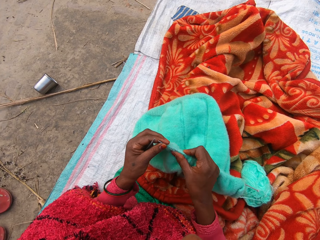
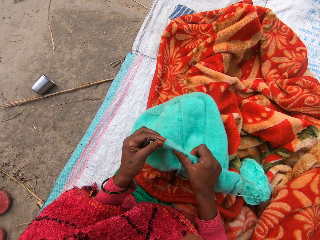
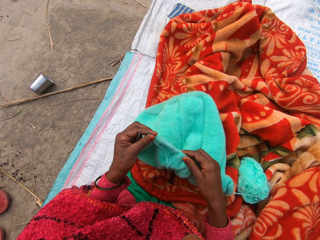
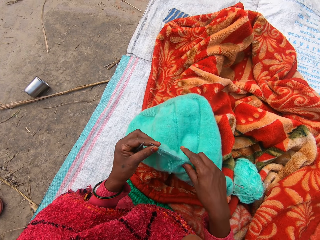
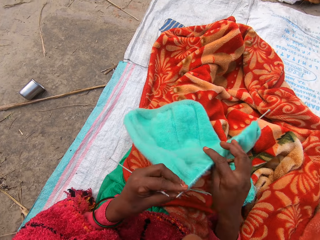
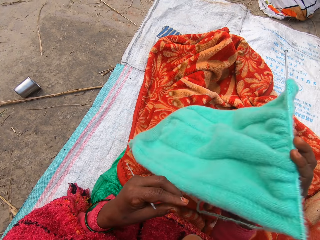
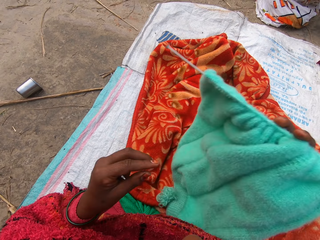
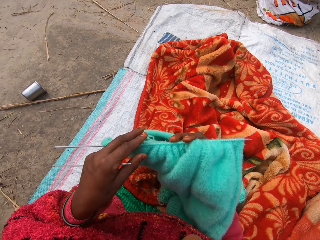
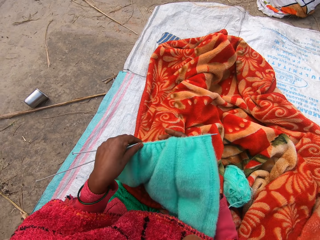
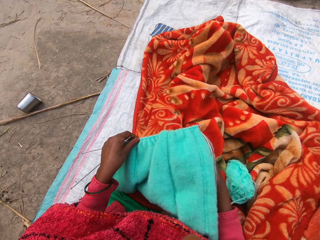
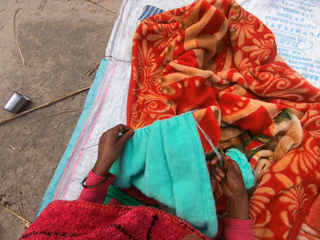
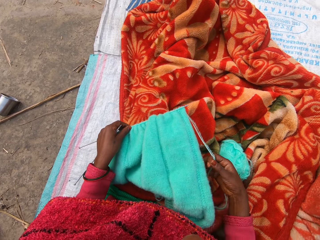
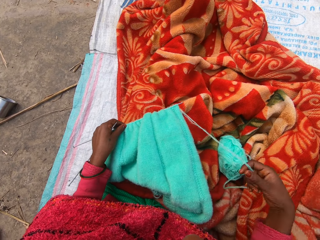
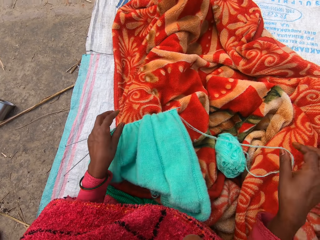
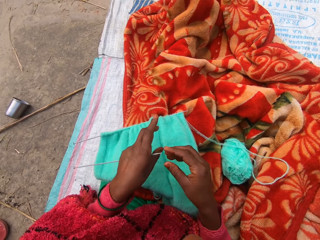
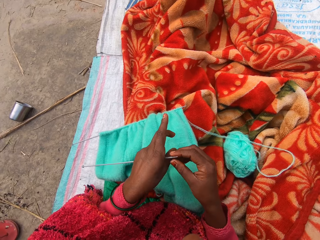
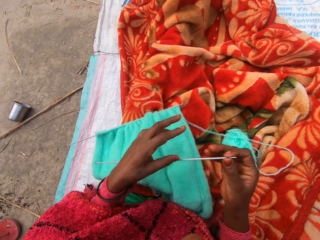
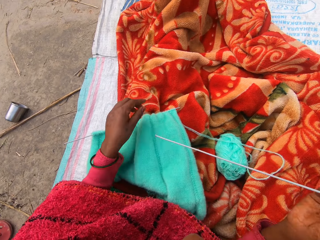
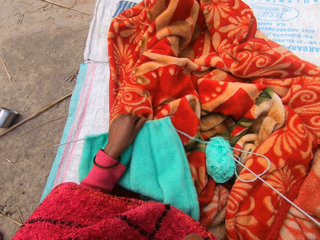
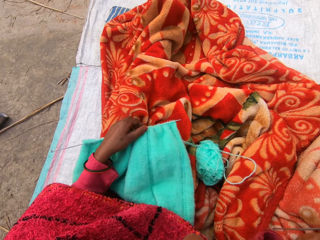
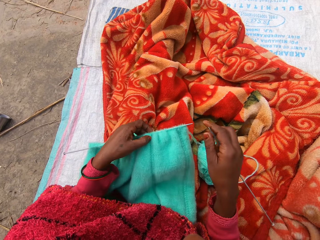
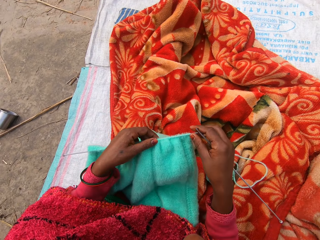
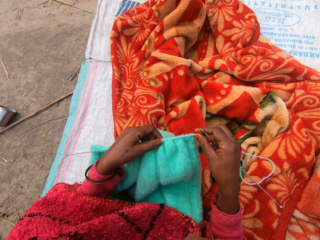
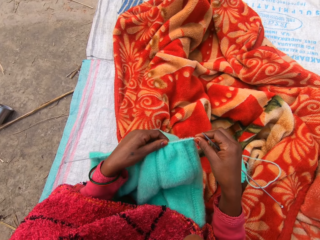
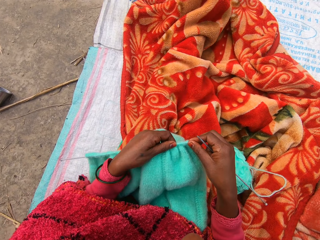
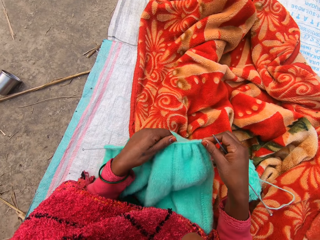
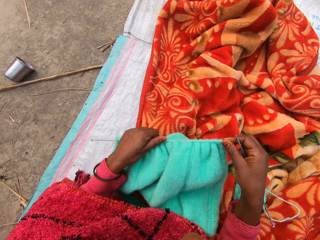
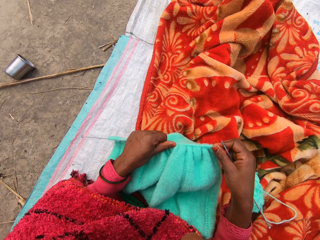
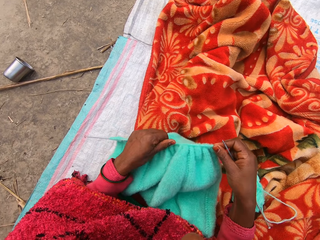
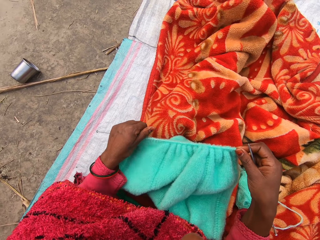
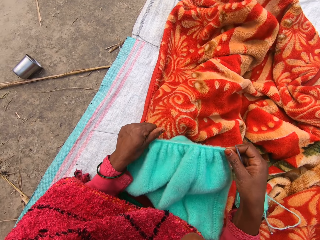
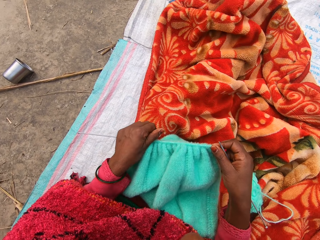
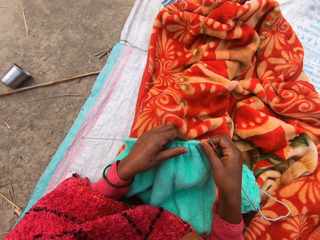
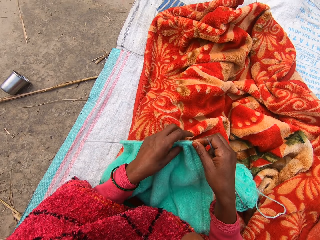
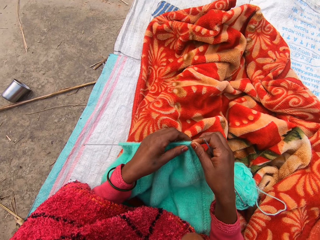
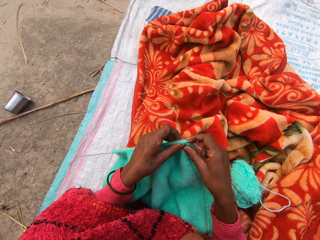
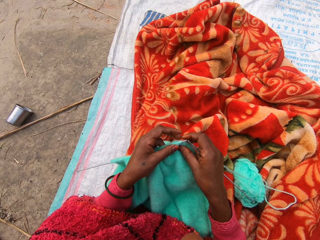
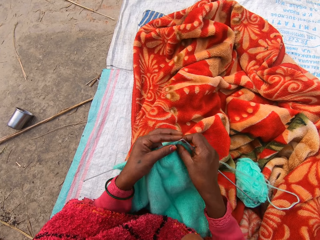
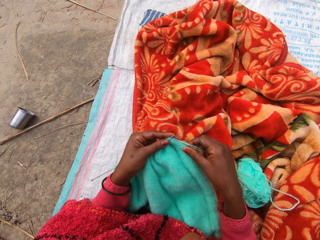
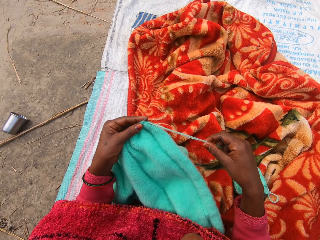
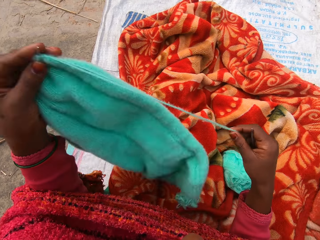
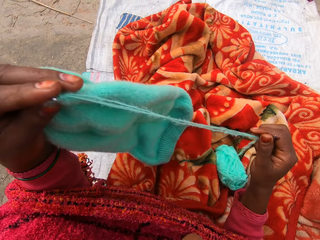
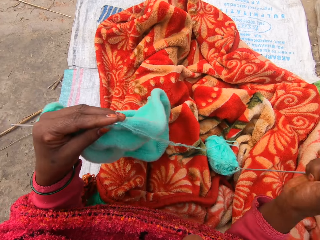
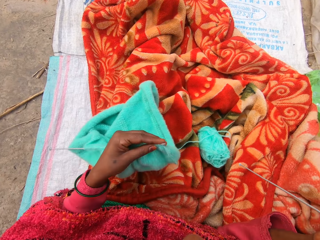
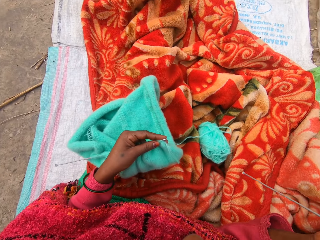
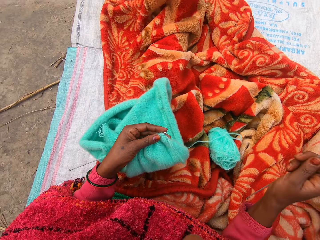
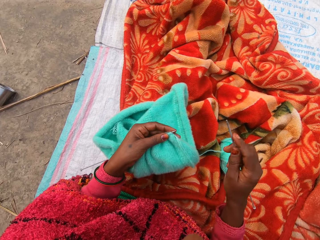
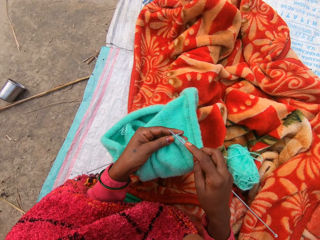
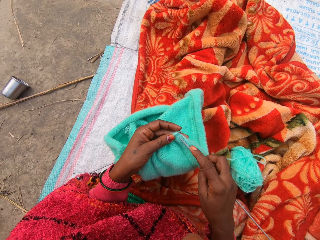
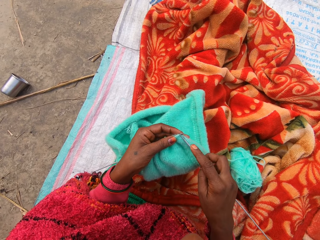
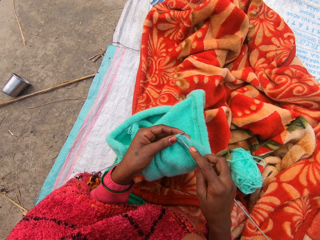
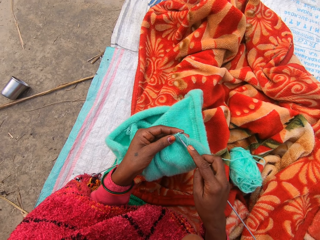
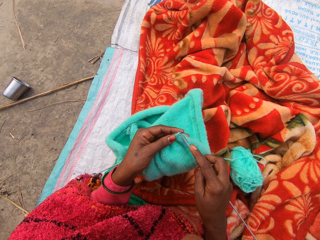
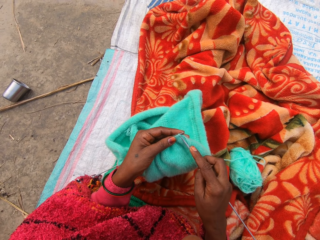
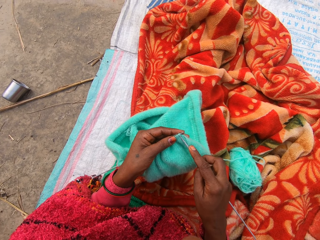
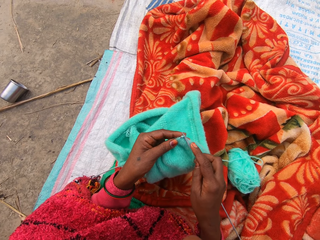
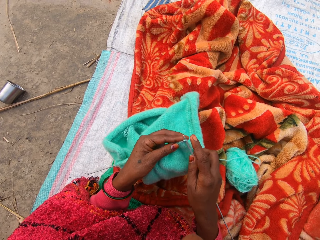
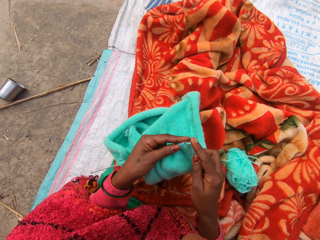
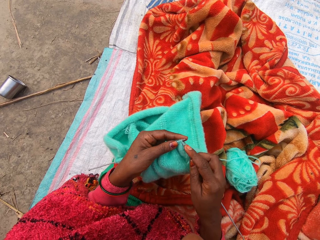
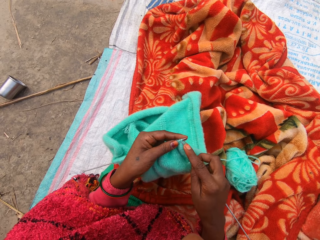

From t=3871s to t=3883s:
The camera wearer adjusts the fabric on the knitting needle with her right hand. She turns the fabric. She places the fabric on her lap. She adjusts the thread. She holds the knitting needle on her right hand. She lifts the fabric. She adjusts the fabric on the knitting needle. She adjusts the thread. She lifts the fabric. She adjusts the thread. She rests the fabric on her lap. She adjusts the thread. She inserts the knitting needle on the fabric.

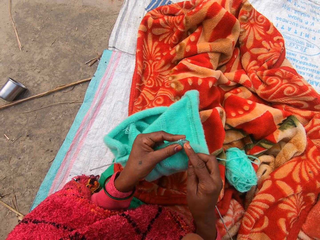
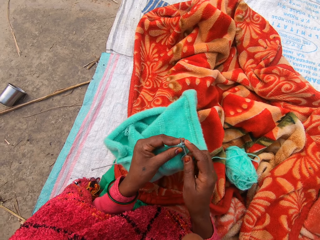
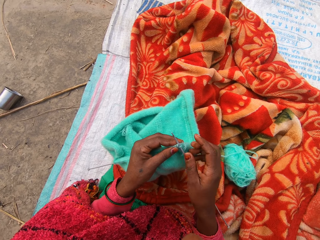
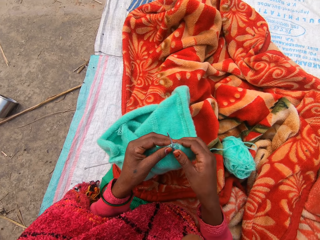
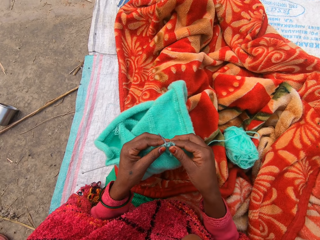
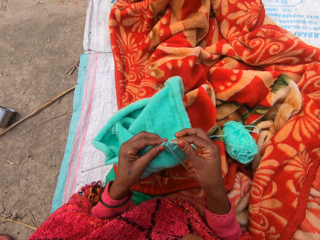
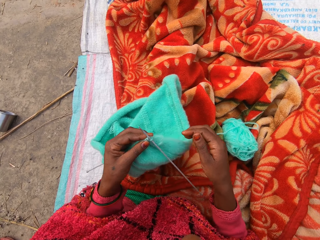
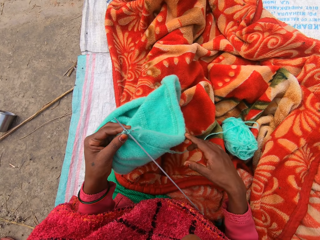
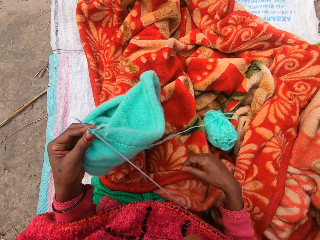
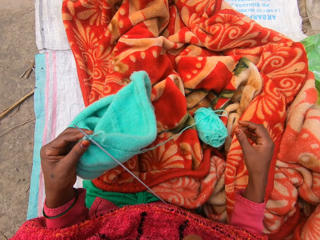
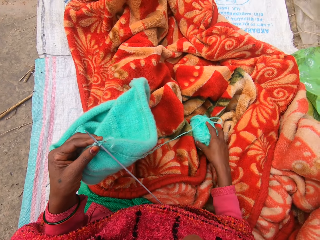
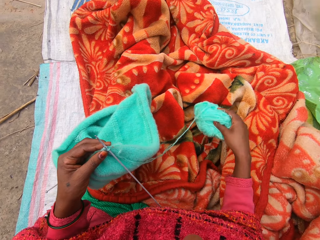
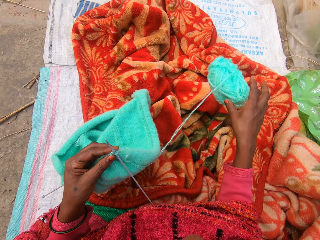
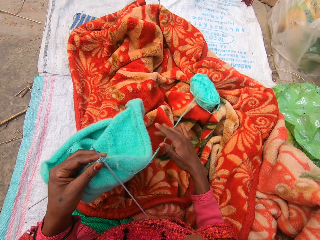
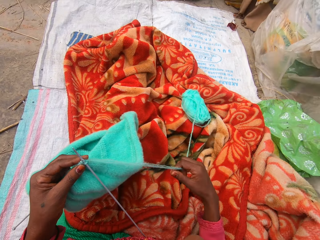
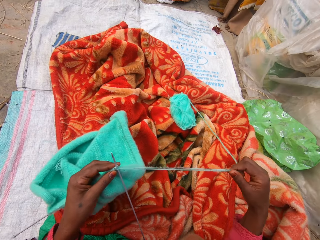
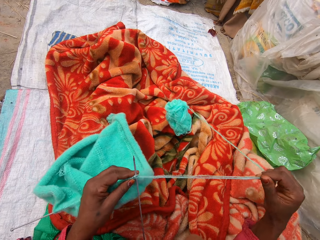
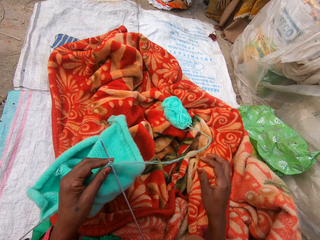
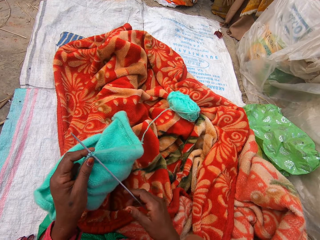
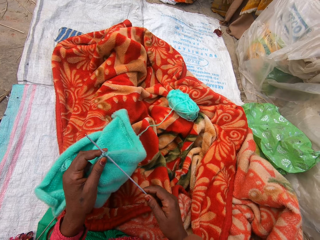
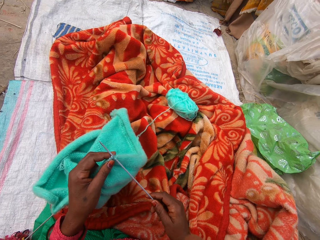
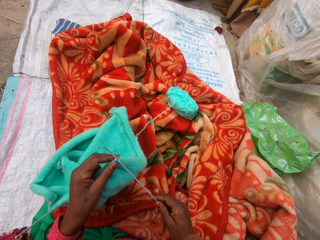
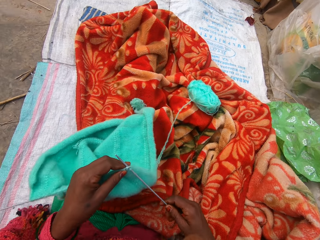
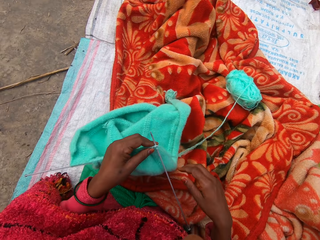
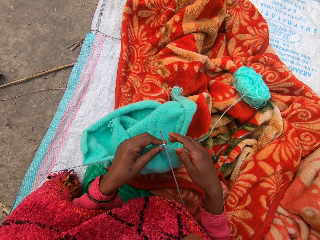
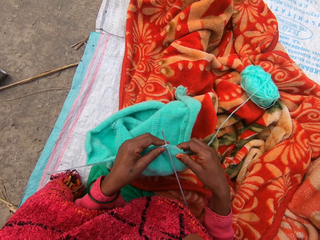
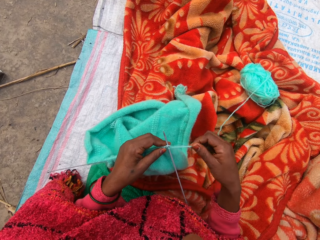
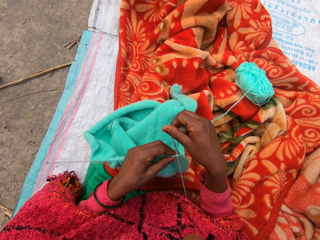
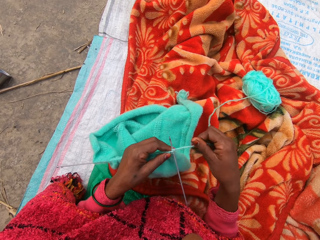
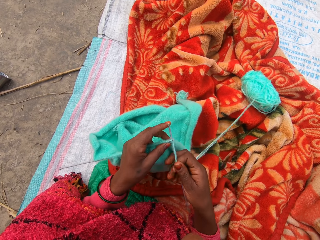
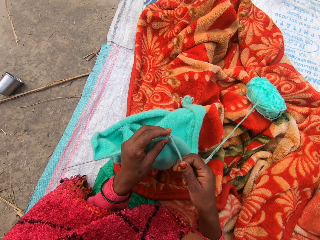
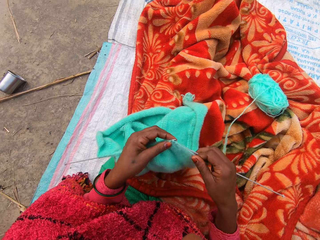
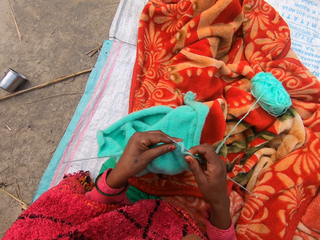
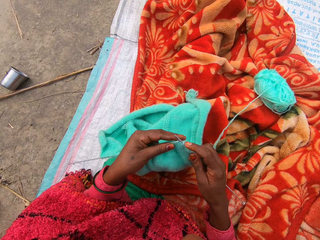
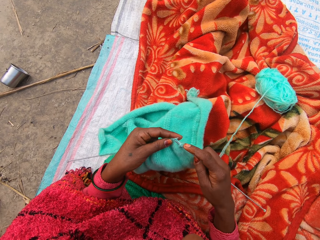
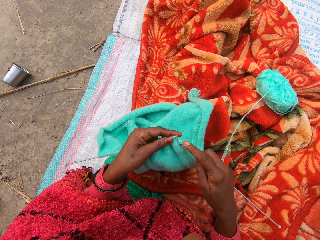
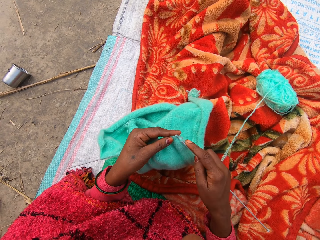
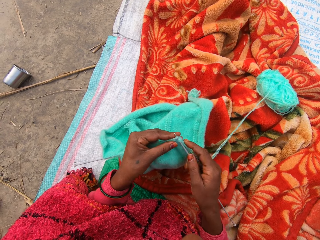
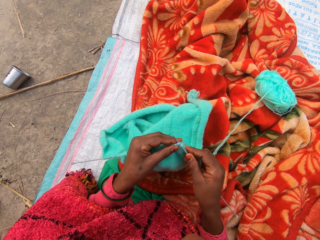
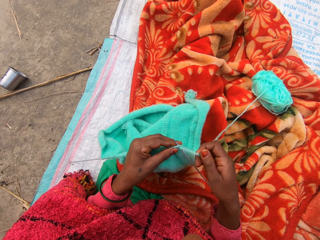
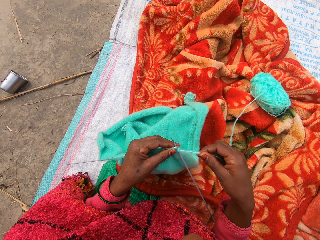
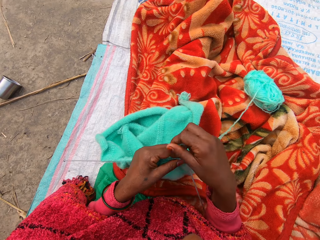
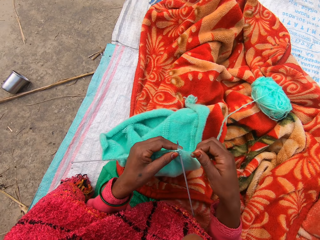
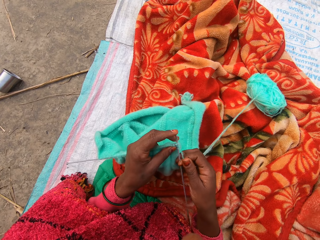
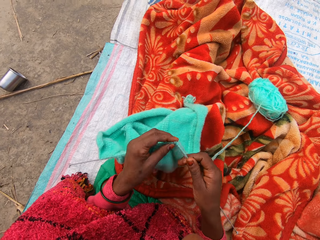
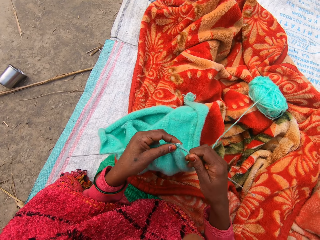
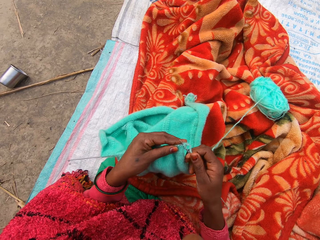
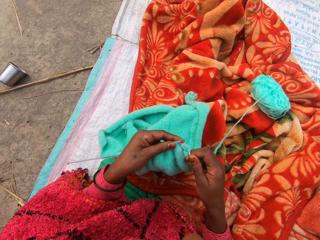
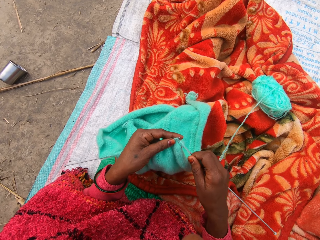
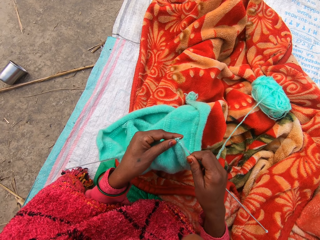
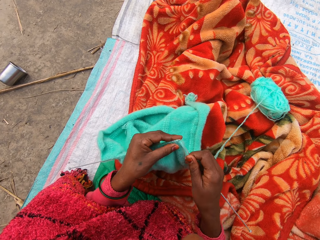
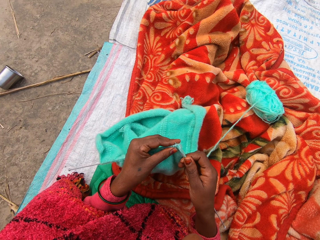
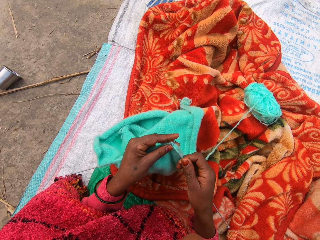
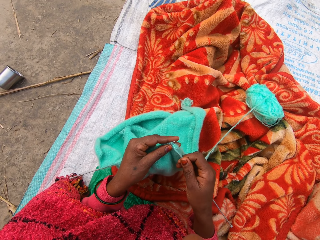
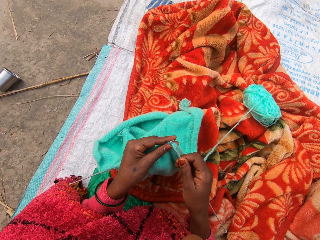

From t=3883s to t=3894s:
The camera wearer continues to knit. They lift the thread roll, throw the thread roll, and adjust the thread. They pull the thread. They hold the knitting needle. They knit the fabric.
